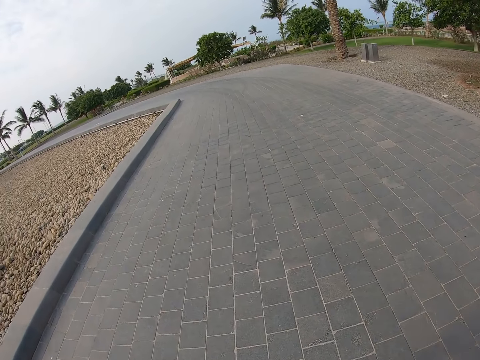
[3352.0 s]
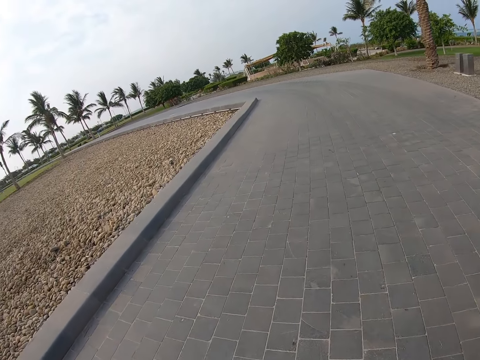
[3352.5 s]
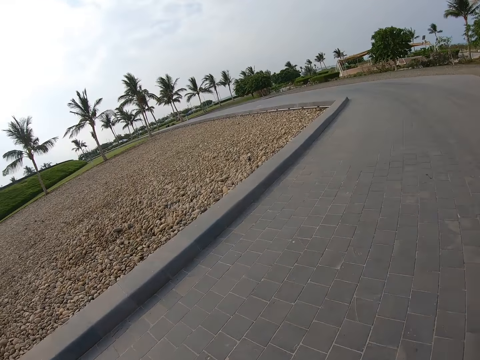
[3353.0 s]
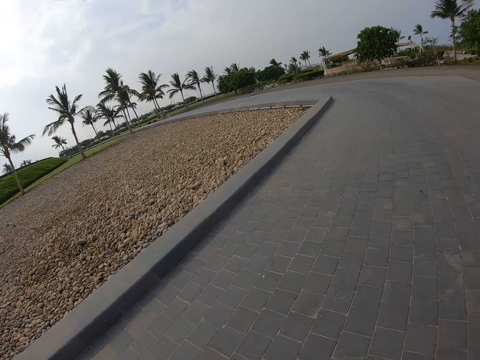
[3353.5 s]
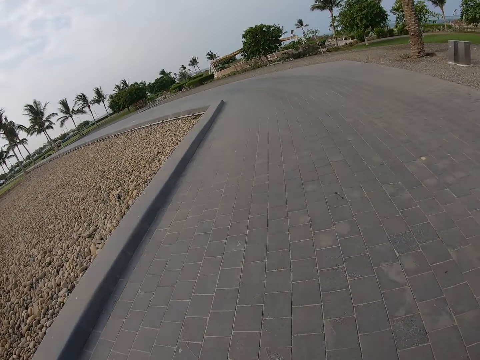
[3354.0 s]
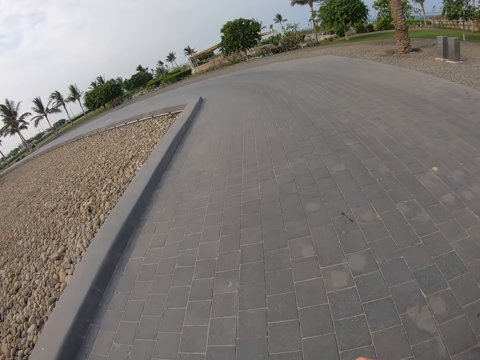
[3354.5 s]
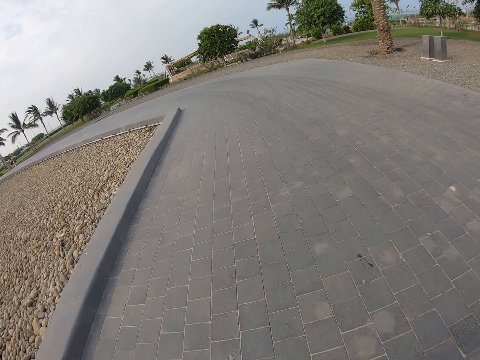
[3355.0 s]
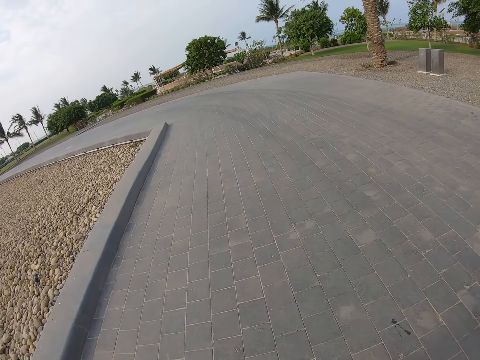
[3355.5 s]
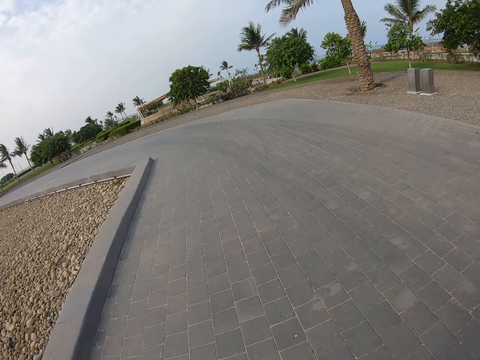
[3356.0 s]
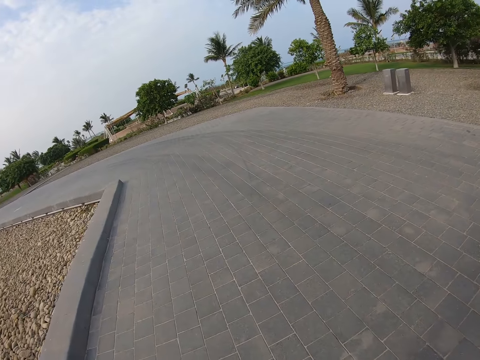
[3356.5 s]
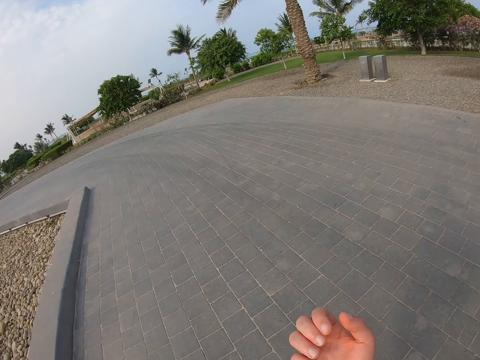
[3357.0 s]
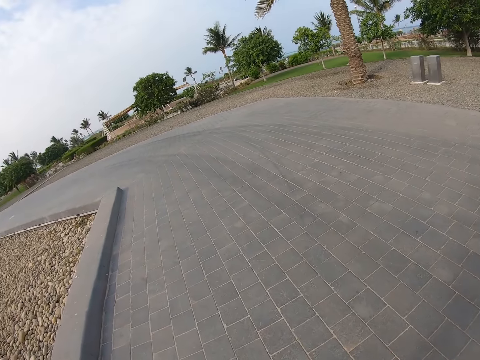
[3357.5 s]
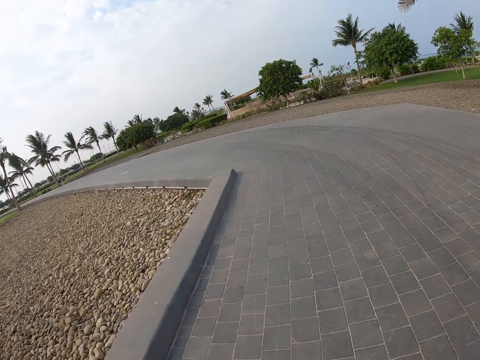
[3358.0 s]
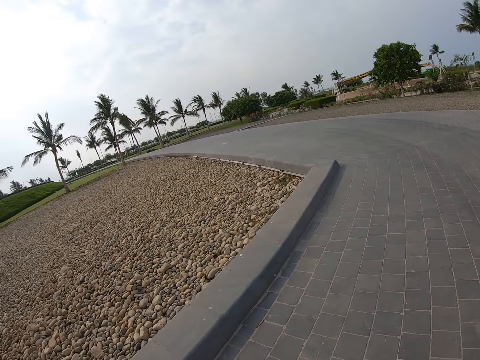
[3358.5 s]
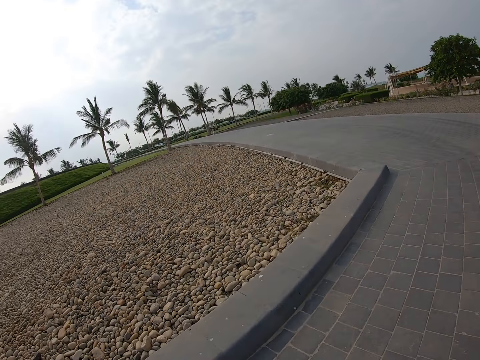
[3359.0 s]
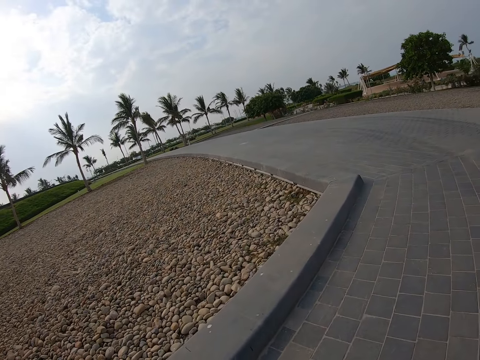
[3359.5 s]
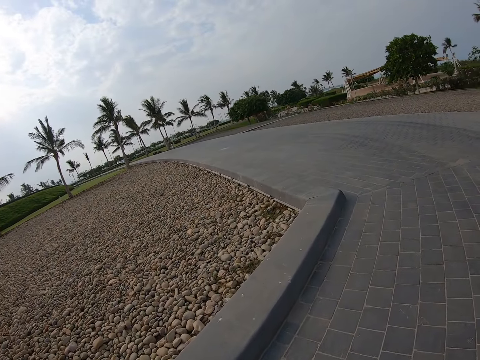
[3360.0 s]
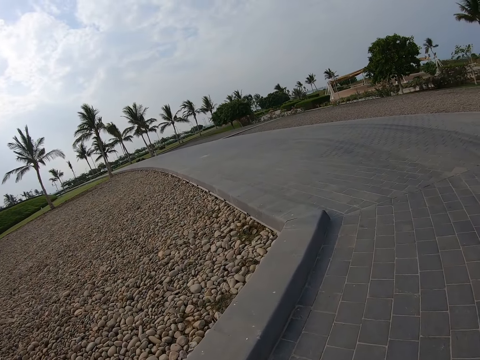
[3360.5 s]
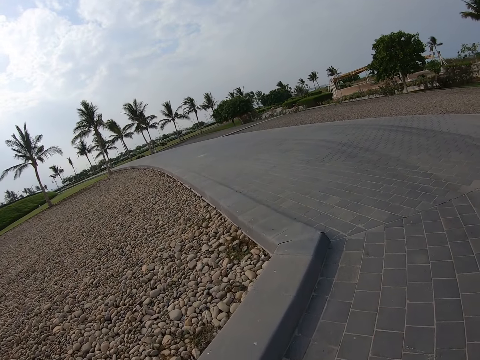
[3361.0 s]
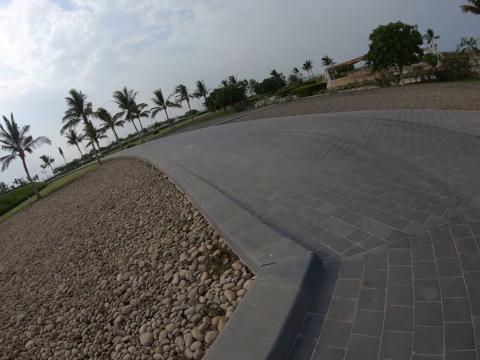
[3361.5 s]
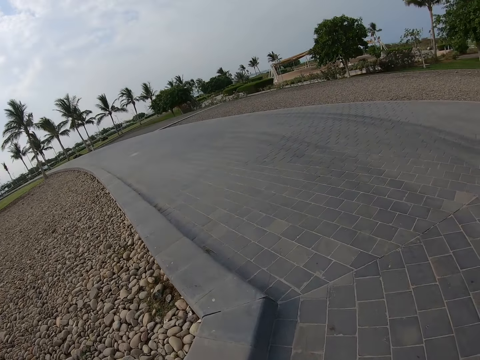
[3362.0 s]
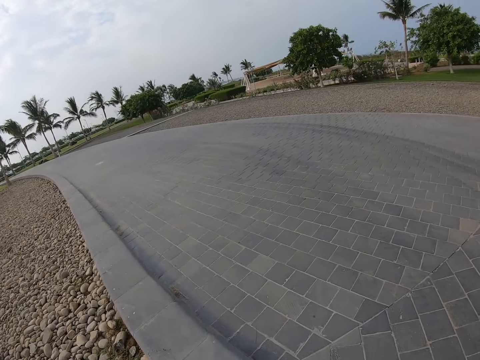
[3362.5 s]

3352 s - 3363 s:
The camera wearer checks the fingers. They walk on the pavements.

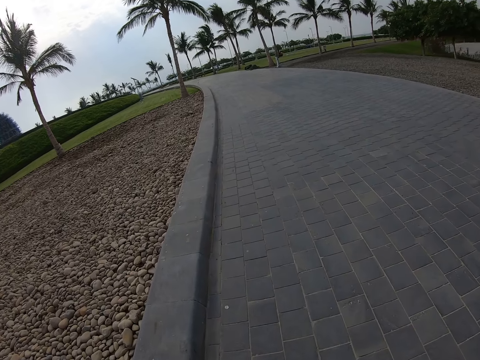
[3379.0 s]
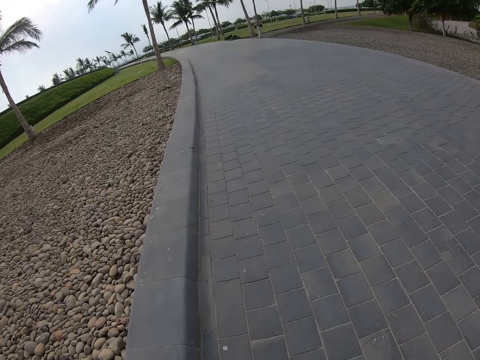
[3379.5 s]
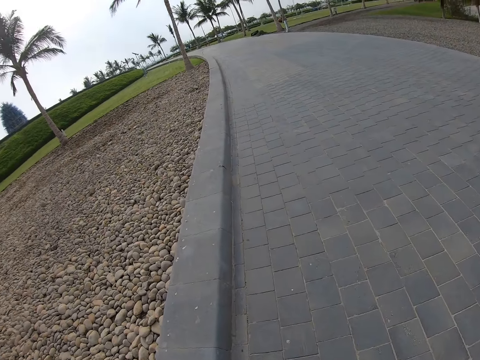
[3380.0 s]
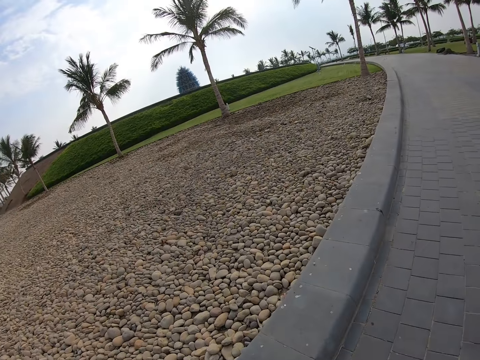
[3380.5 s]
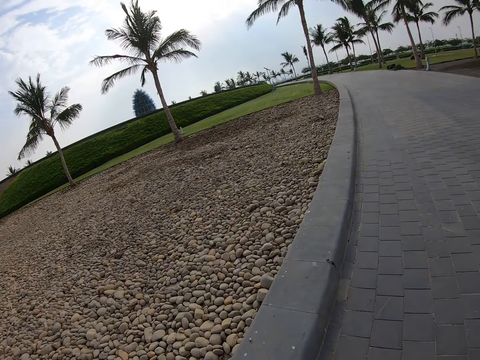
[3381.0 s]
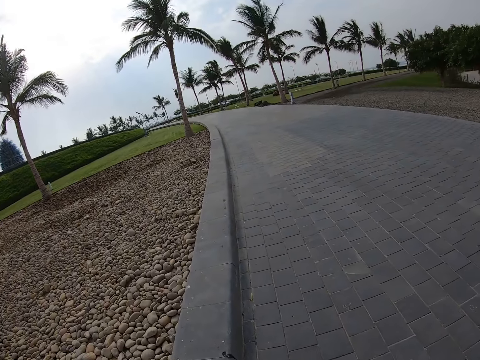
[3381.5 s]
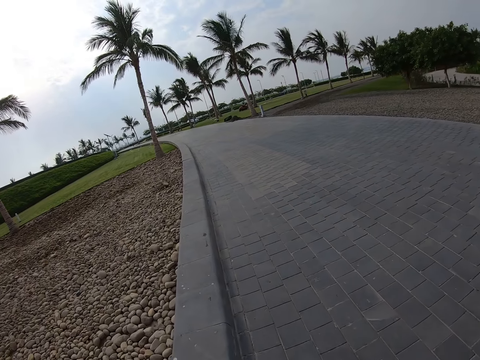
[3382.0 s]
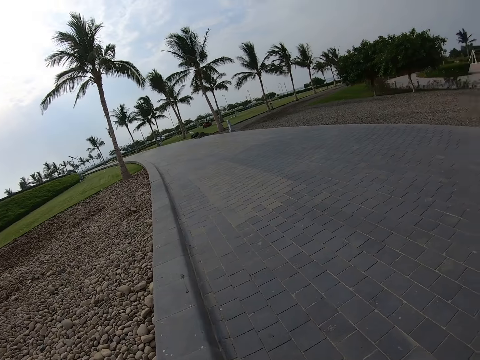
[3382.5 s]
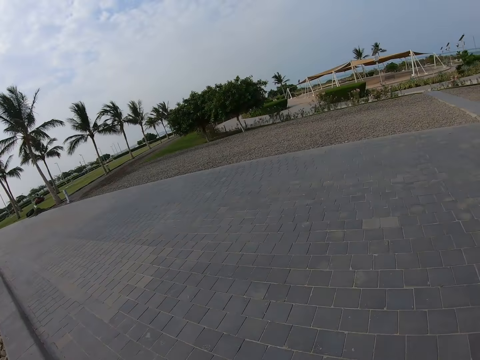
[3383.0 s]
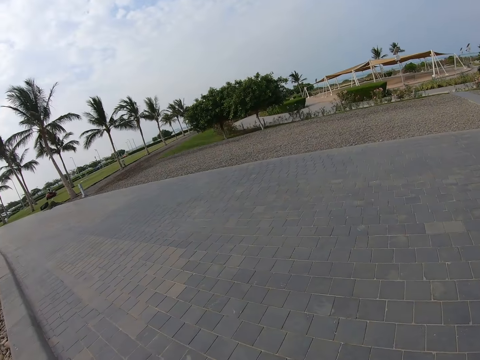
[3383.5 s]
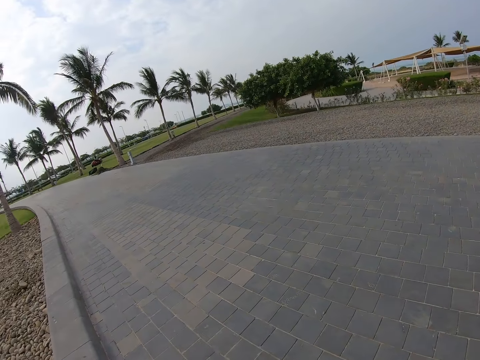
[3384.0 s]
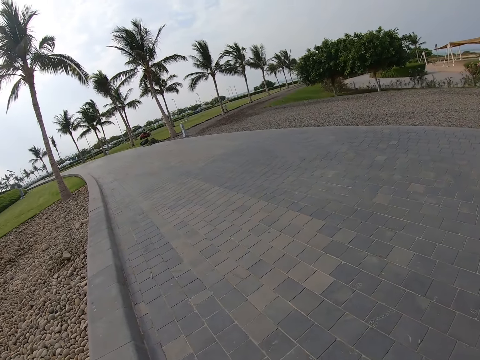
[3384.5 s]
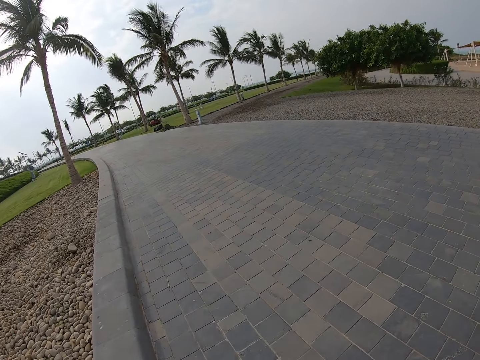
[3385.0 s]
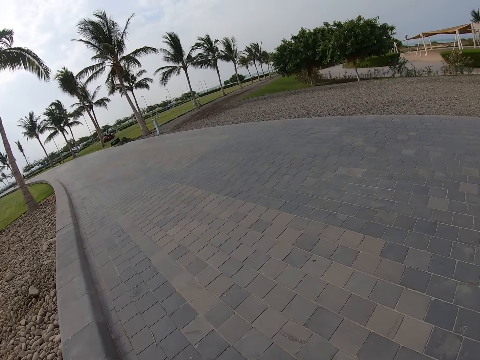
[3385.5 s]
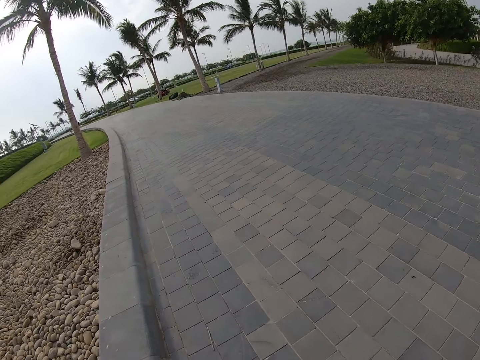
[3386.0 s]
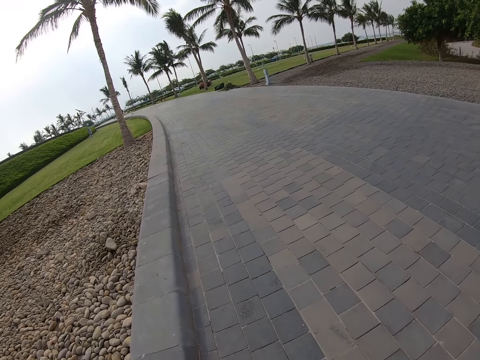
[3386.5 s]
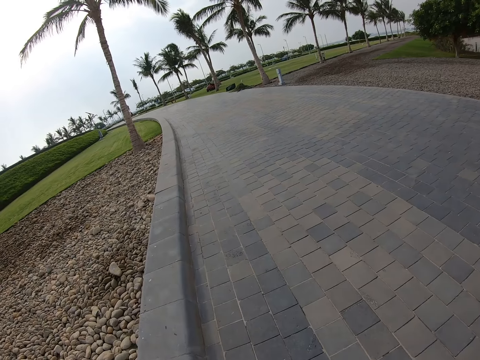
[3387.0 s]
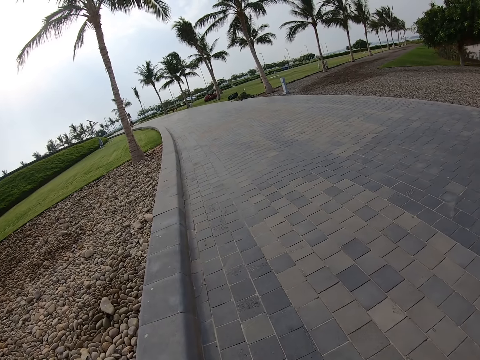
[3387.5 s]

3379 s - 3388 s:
The camera wearer looks around the compound. They walk around the compound.

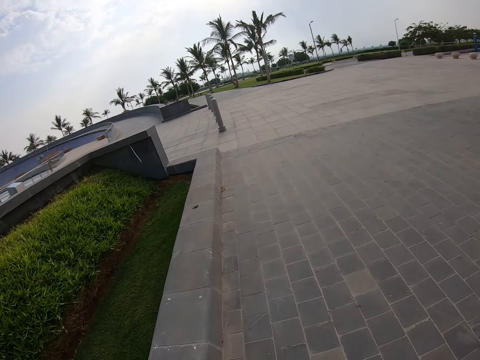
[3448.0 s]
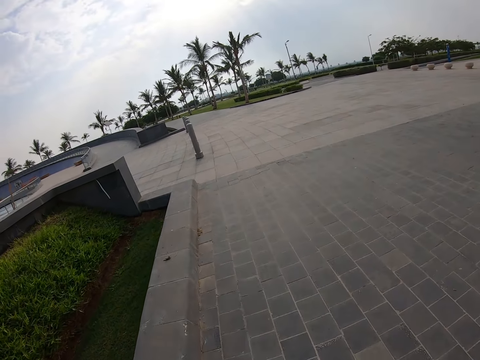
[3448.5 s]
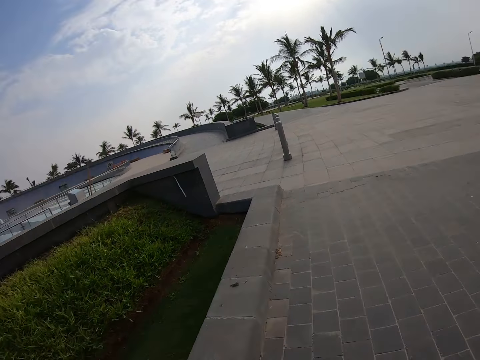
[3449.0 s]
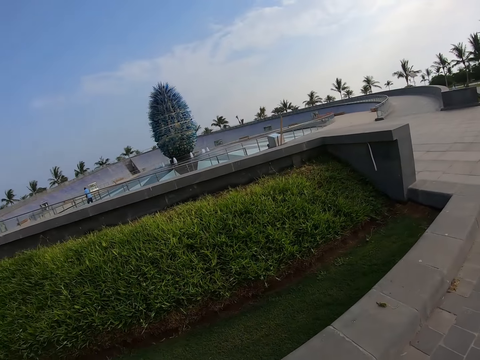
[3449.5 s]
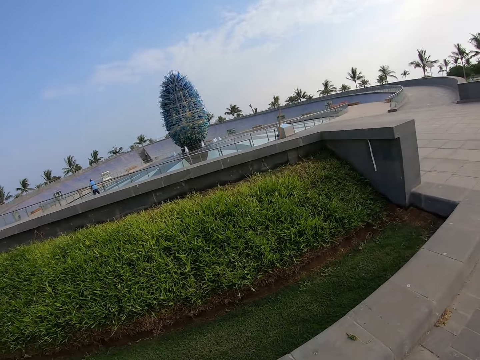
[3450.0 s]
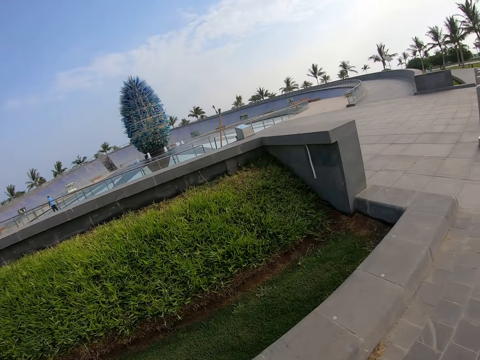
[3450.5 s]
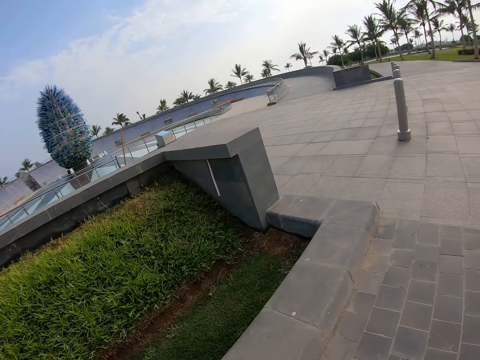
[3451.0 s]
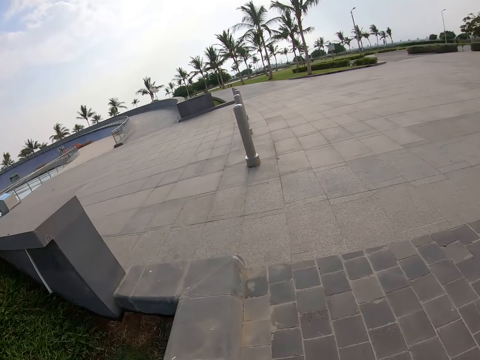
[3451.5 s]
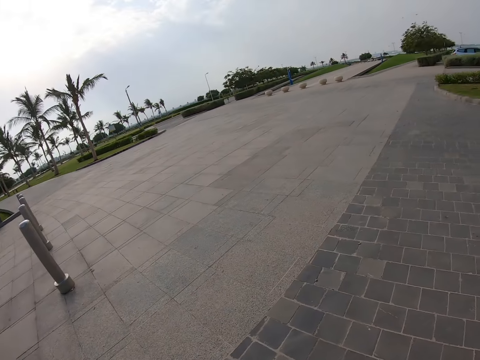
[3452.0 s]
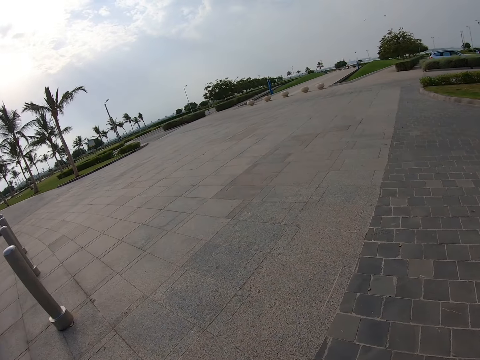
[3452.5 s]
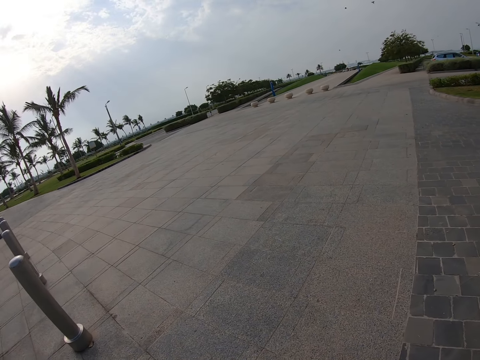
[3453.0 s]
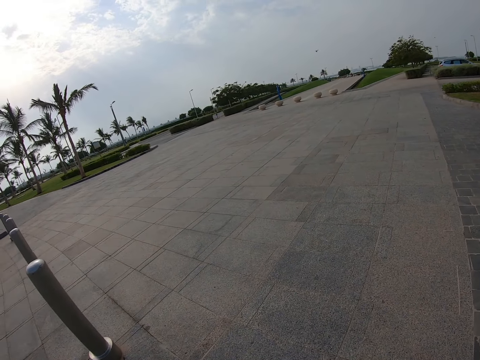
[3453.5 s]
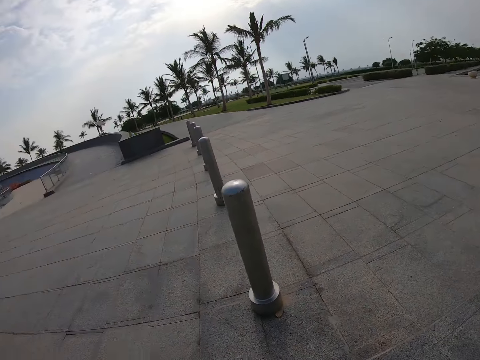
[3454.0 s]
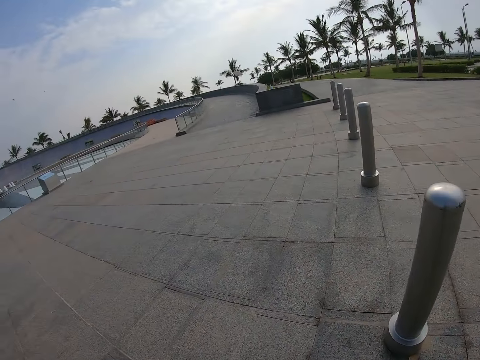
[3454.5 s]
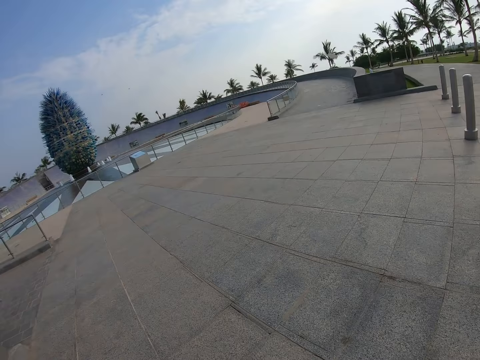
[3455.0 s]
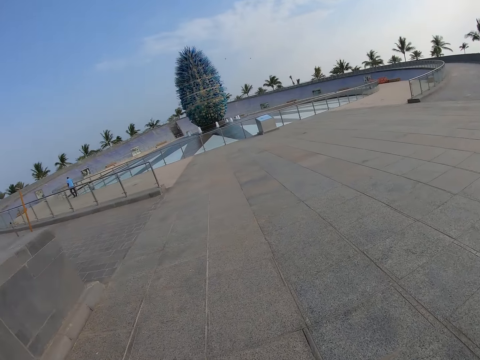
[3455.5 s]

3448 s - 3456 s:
The camera wearer walks around the compound.
